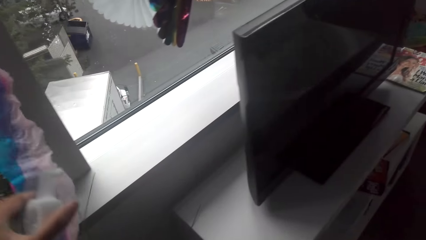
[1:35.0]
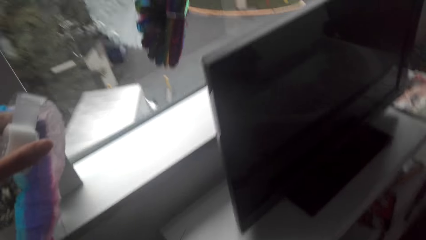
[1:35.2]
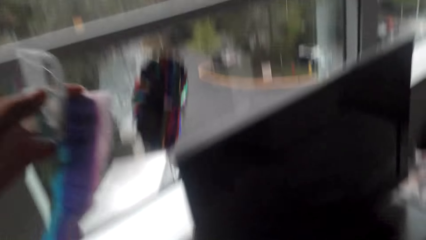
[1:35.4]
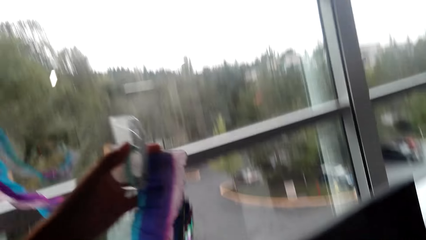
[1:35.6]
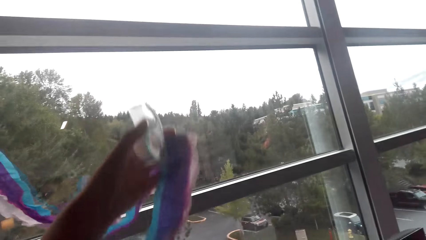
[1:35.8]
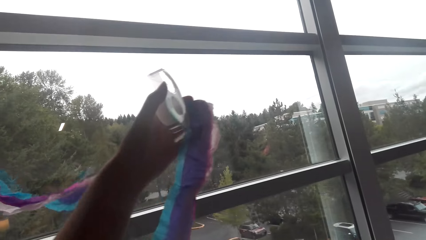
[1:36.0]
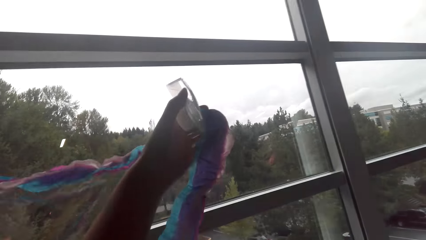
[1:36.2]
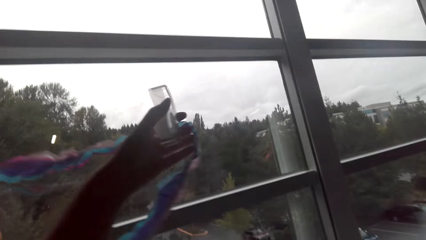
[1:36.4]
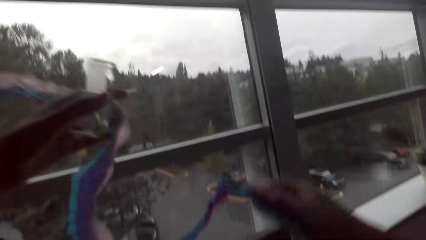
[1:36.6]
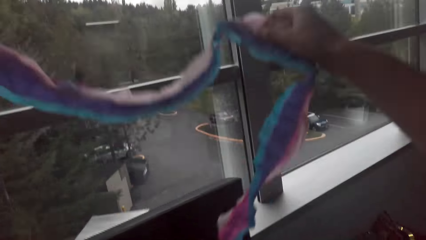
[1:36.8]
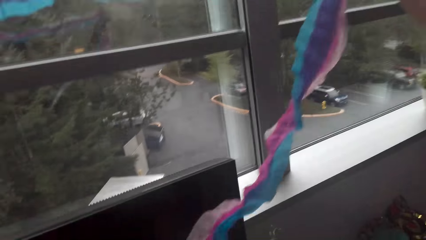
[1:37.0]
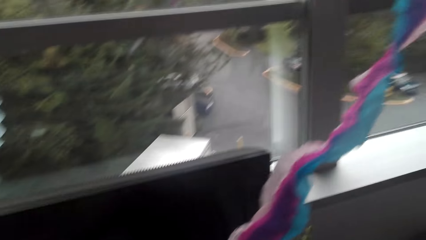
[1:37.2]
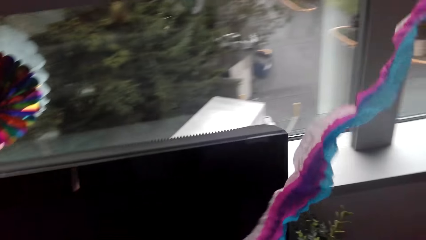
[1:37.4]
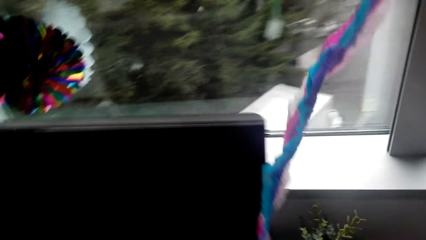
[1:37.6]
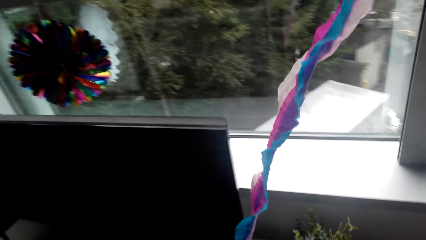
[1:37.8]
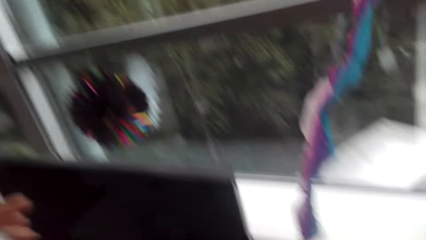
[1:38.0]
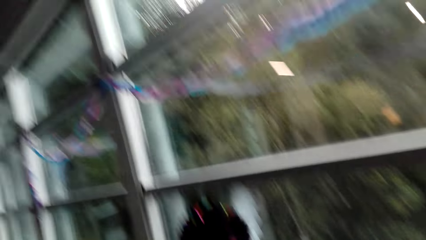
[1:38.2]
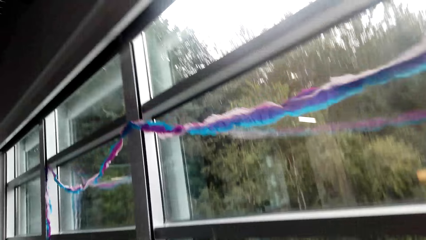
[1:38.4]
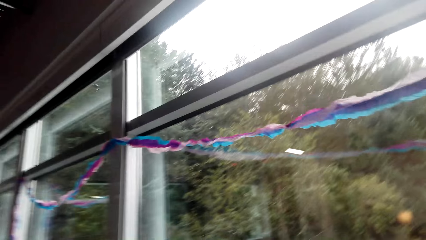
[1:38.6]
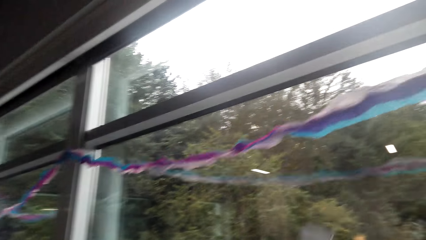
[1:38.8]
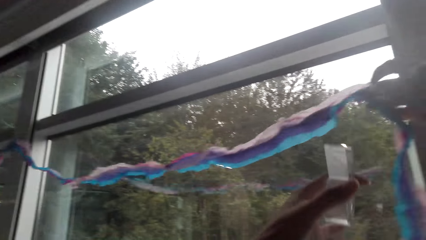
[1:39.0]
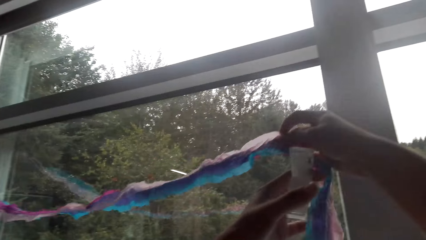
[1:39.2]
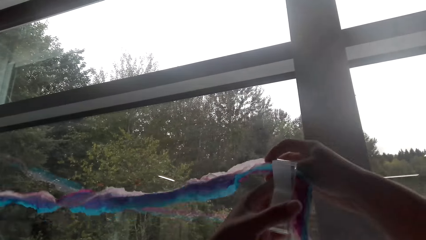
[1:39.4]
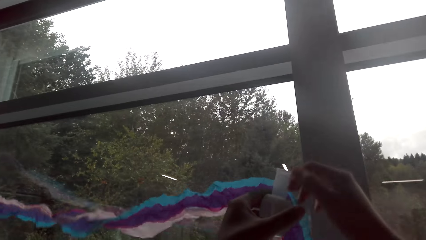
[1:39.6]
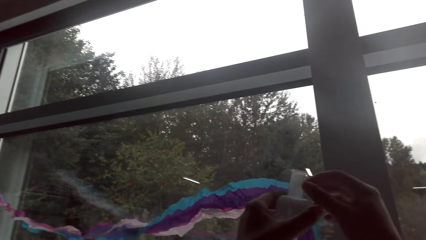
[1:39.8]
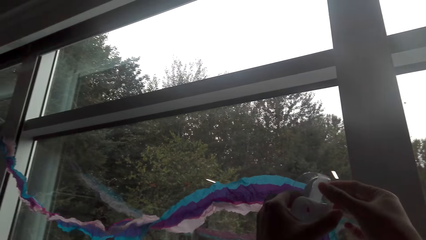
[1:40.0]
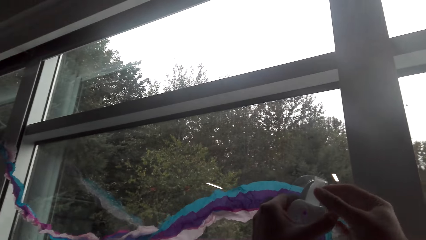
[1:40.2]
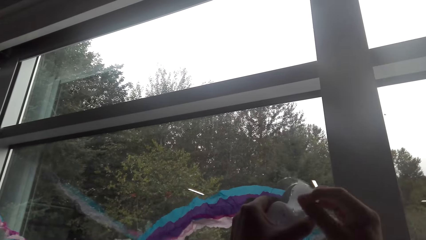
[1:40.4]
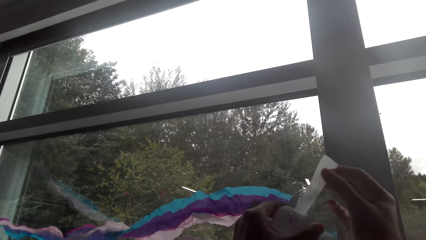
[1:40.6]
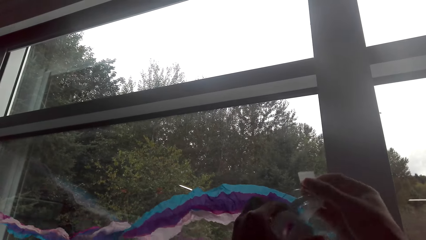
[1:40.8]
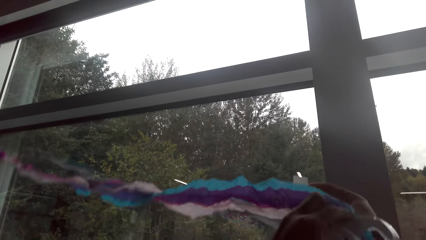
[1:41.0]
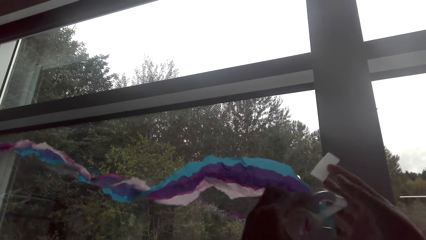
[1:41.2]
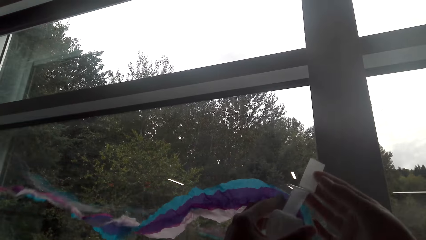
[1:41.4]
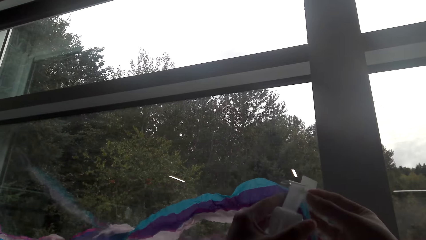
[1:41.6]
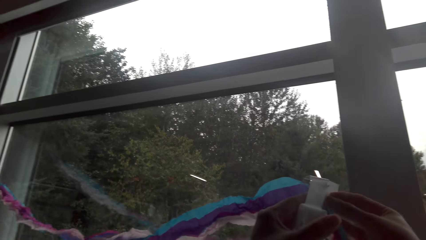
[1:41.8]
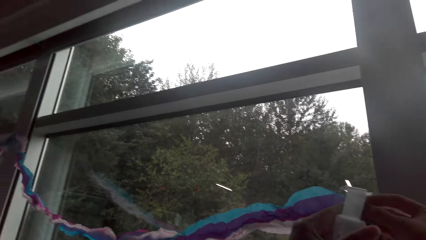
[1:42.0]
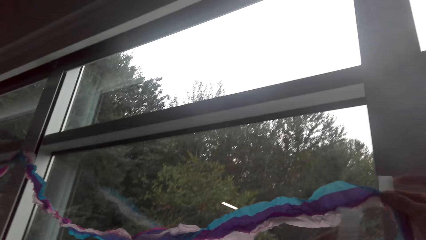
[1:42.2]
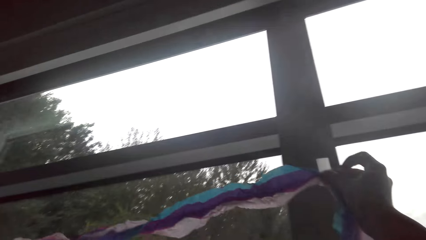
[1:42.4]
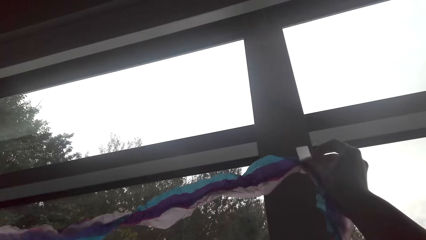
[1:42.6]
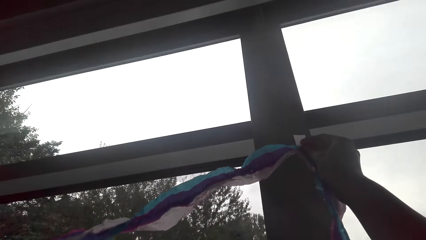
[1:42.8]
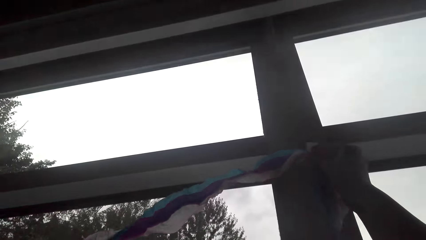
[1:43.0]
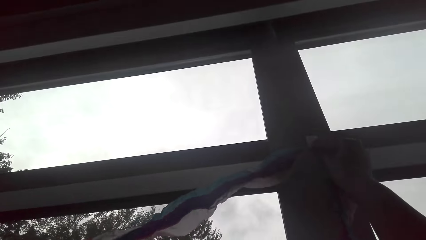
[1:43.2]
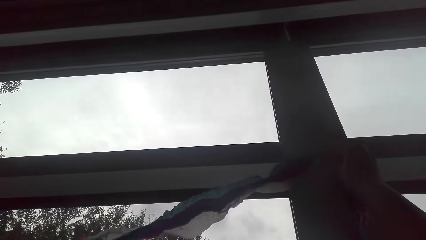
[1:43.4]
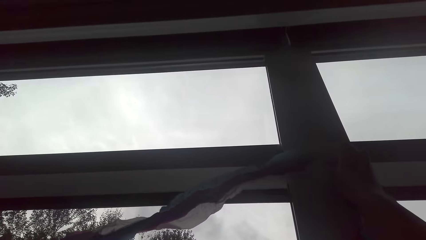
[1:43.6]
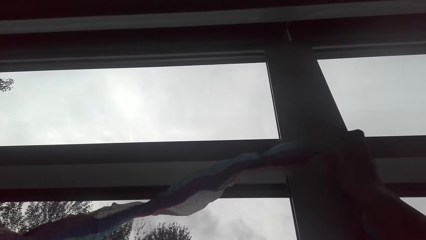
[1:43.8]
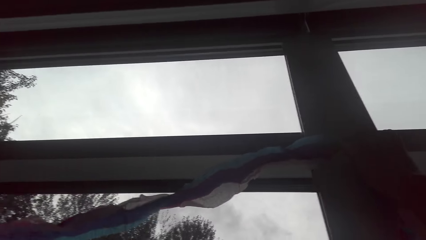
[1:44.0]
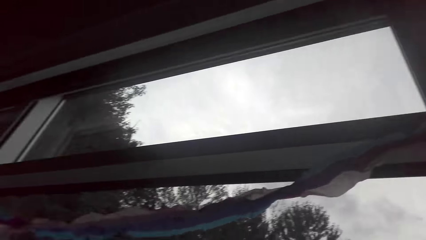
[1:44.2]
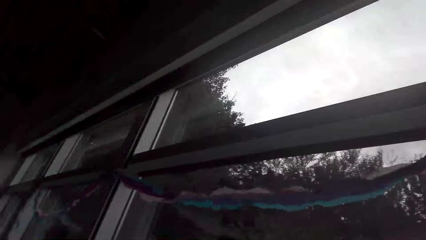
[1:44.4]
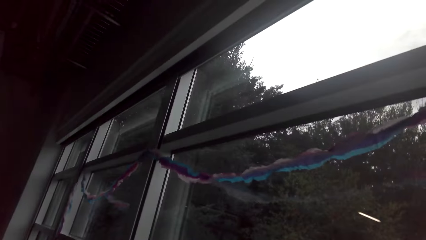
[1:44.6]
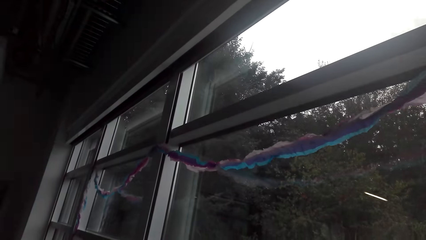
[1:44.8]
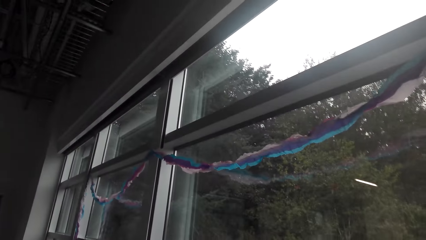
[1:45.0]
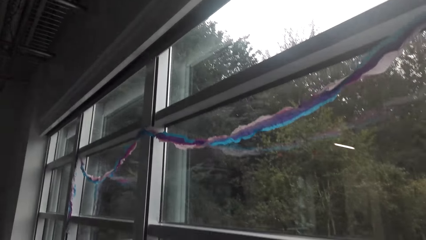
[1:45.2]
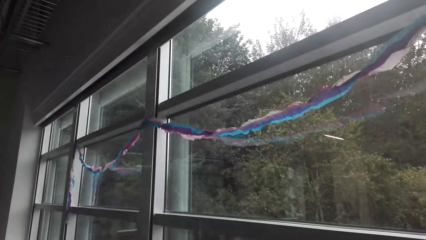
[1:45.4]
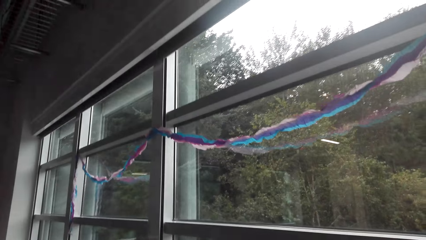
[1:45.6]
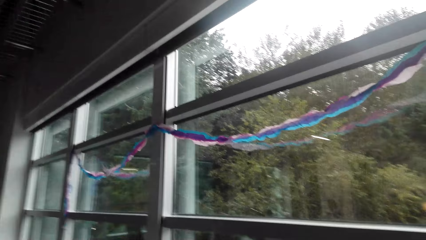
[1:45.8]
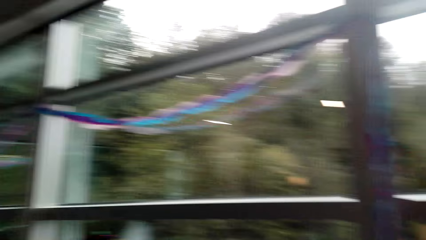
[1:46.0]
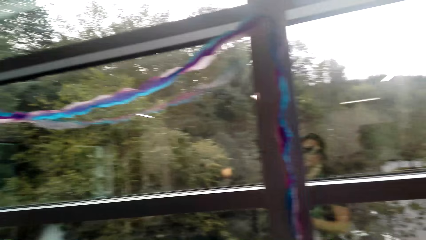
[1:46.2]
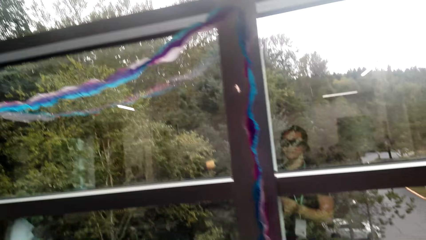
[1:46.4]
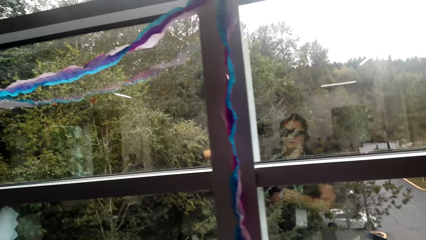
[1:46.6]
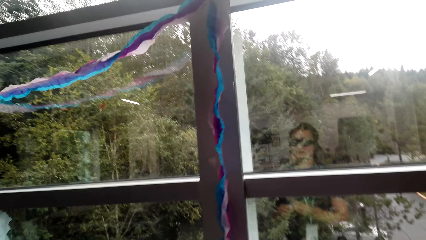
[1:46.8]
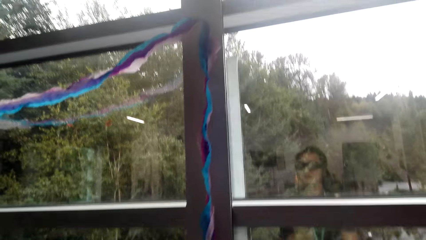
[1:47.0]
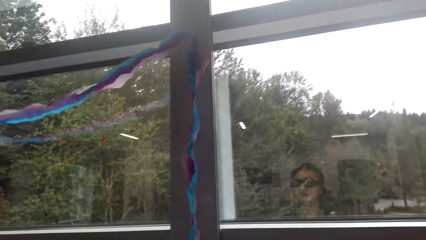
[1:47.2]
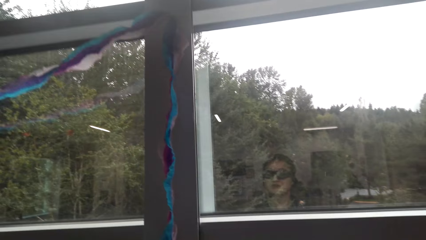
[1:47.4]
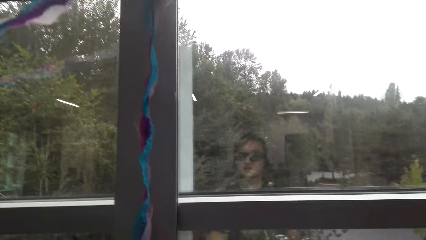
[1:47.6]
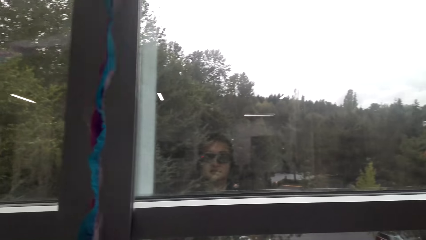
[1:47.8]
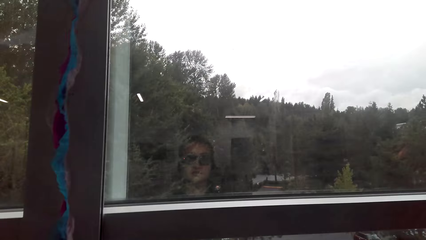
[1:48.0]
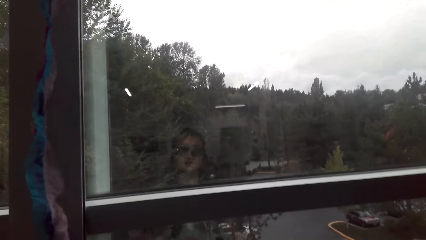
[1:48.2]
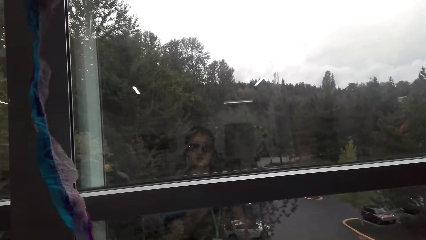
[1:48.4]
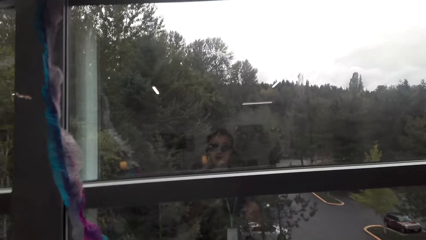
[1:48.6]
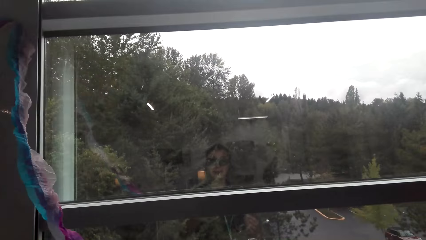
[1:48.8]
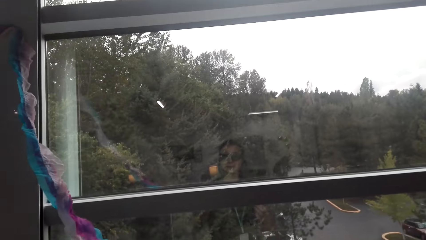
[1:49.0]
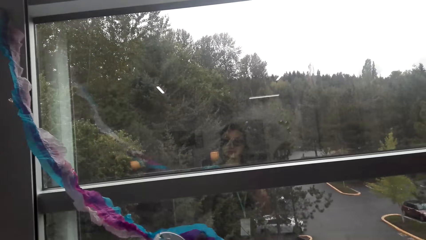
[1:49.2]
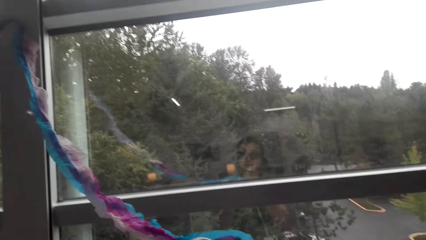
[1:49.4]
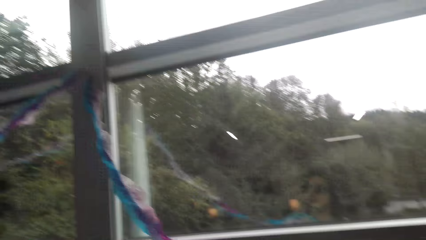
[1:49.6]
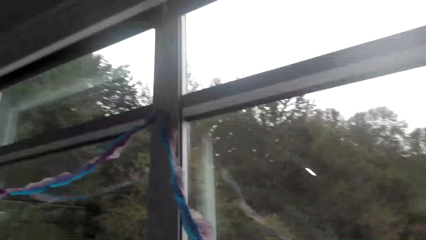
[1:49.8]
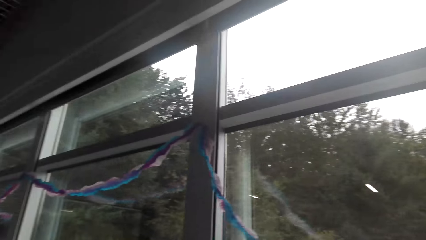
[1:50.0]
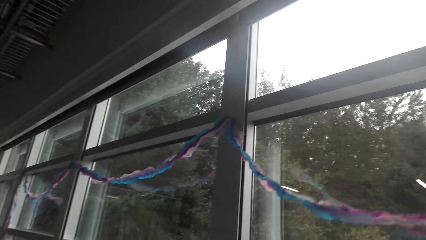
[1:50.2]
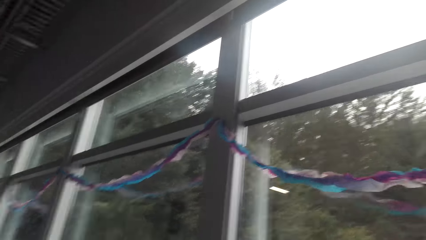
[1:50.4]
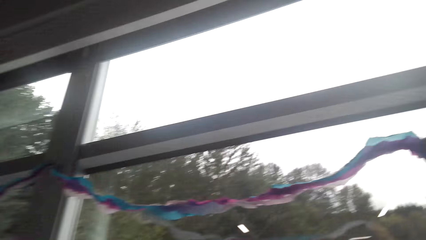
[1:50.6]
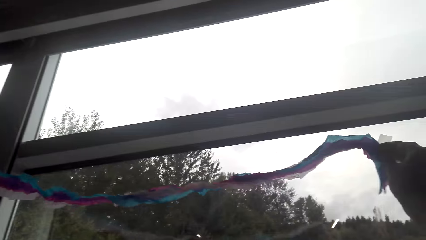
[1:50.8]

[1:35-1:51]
The camera wearer picks up the hanging decoration. They cut duct tape. They stick a tape on something. They stick the decoration on the window frame. They cut duct tape. They pick up the hanging decoration.
